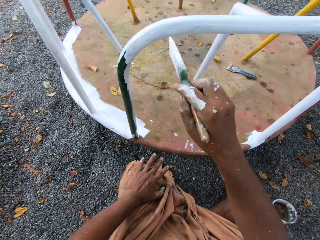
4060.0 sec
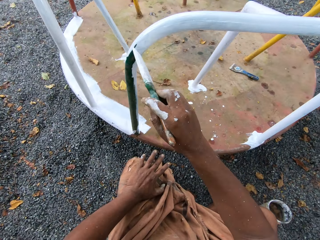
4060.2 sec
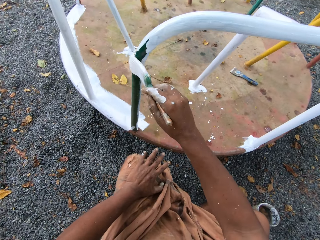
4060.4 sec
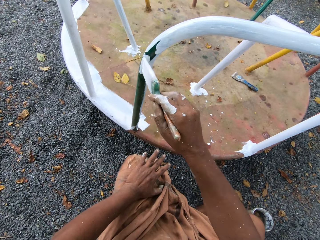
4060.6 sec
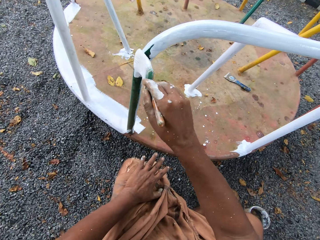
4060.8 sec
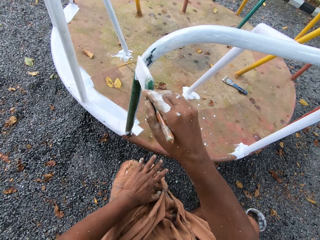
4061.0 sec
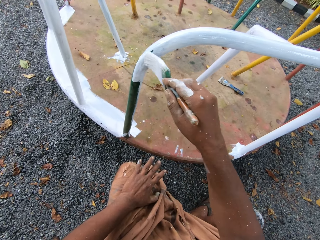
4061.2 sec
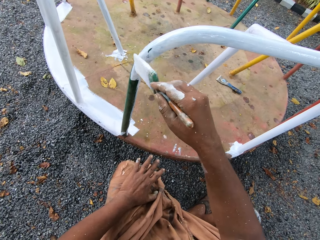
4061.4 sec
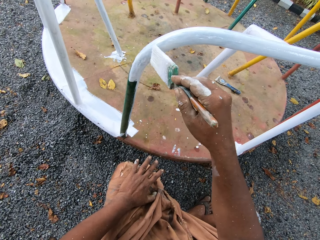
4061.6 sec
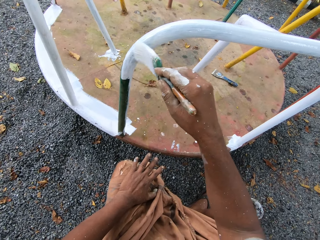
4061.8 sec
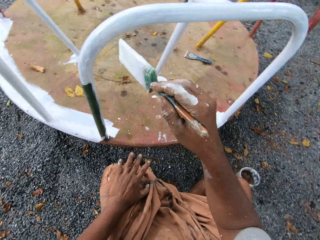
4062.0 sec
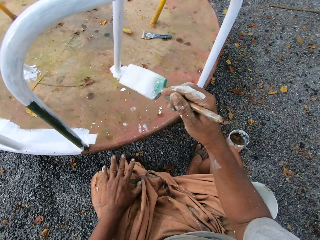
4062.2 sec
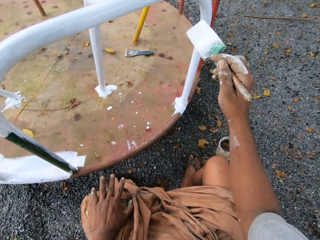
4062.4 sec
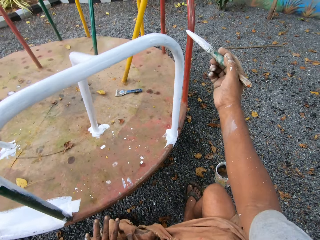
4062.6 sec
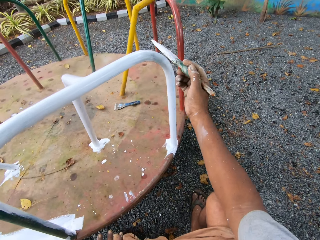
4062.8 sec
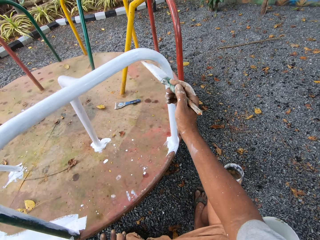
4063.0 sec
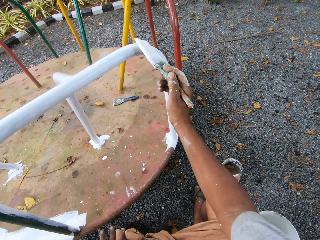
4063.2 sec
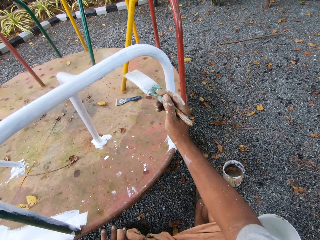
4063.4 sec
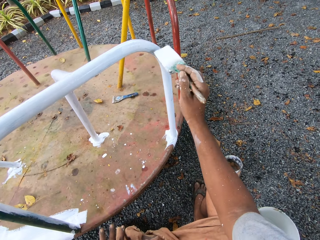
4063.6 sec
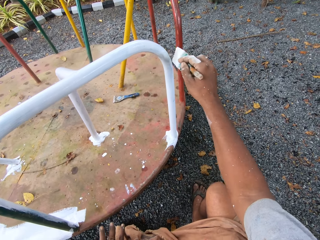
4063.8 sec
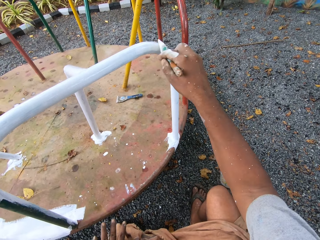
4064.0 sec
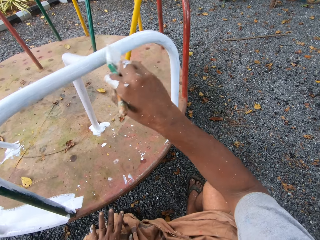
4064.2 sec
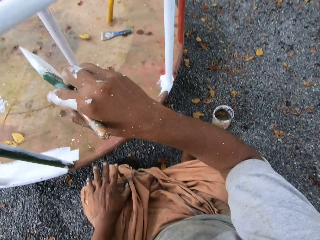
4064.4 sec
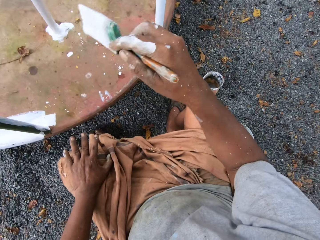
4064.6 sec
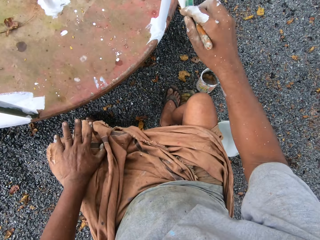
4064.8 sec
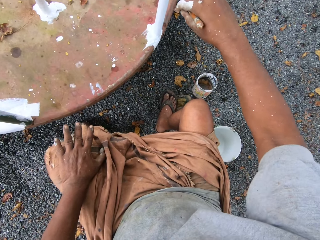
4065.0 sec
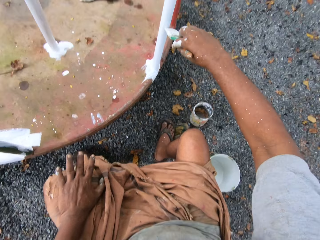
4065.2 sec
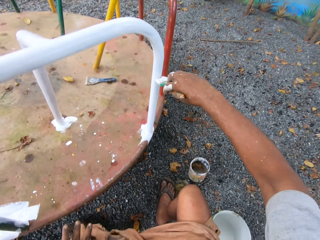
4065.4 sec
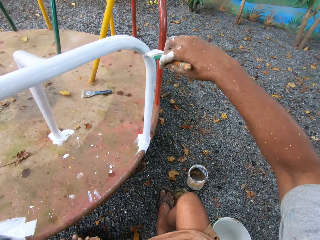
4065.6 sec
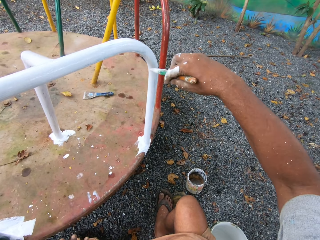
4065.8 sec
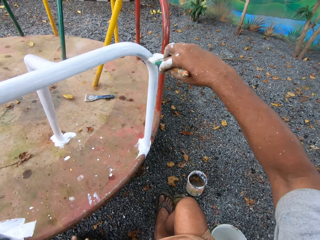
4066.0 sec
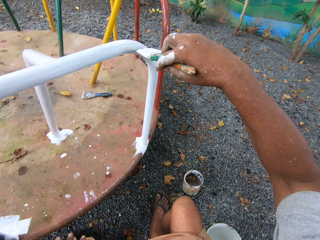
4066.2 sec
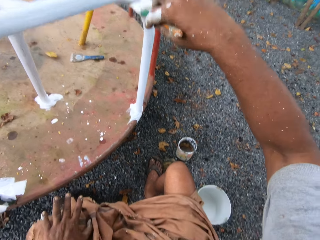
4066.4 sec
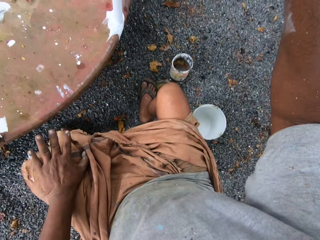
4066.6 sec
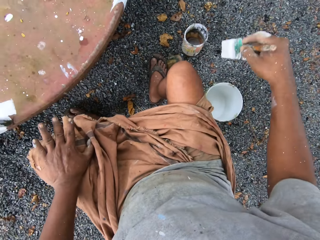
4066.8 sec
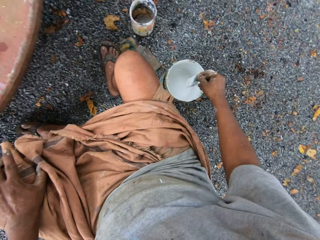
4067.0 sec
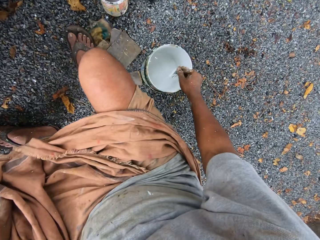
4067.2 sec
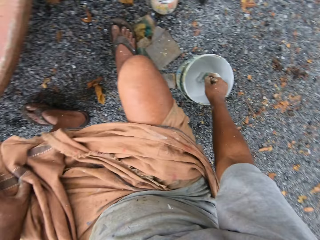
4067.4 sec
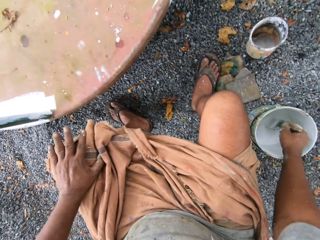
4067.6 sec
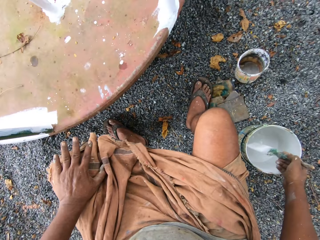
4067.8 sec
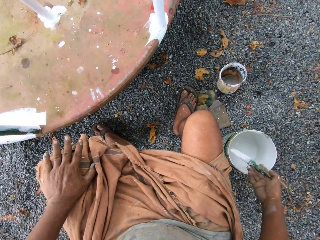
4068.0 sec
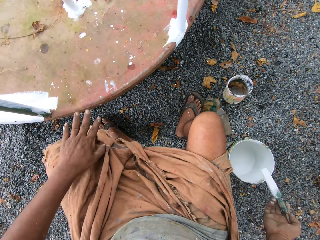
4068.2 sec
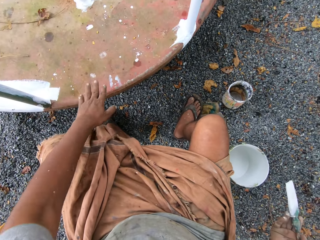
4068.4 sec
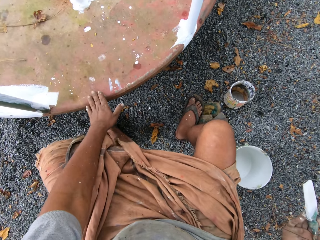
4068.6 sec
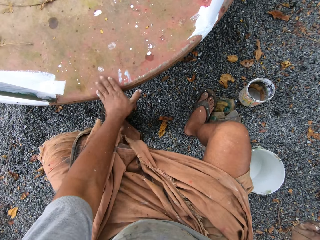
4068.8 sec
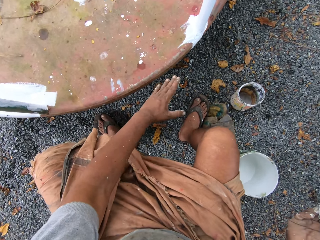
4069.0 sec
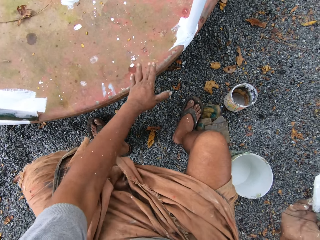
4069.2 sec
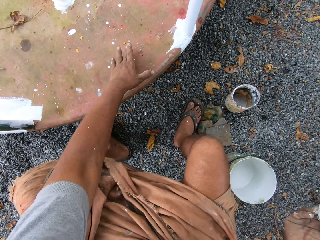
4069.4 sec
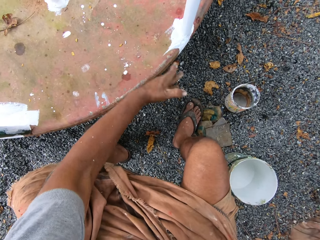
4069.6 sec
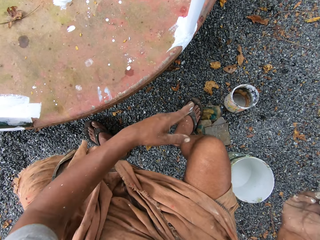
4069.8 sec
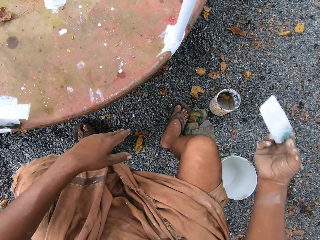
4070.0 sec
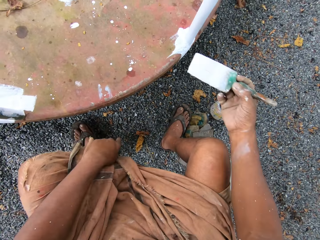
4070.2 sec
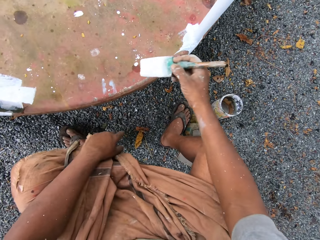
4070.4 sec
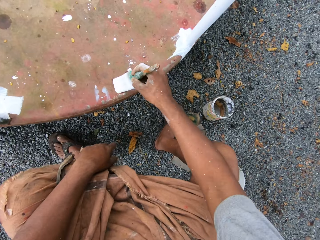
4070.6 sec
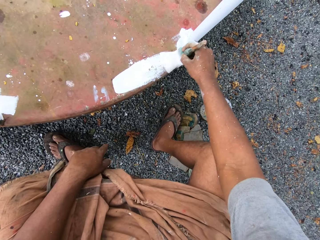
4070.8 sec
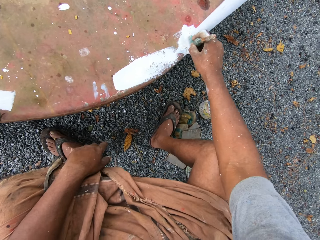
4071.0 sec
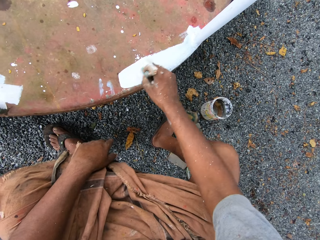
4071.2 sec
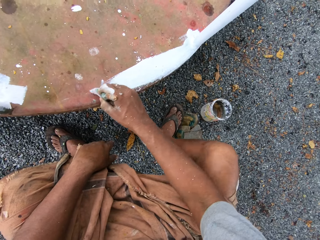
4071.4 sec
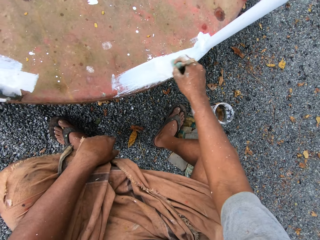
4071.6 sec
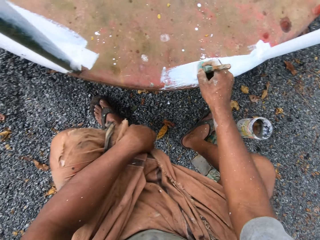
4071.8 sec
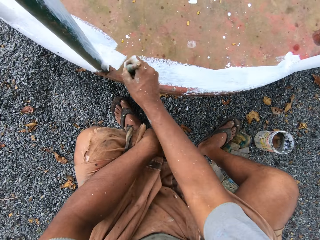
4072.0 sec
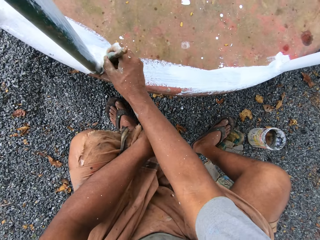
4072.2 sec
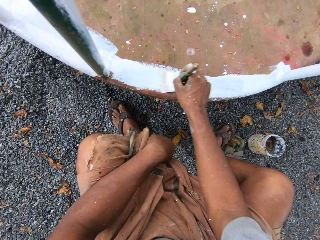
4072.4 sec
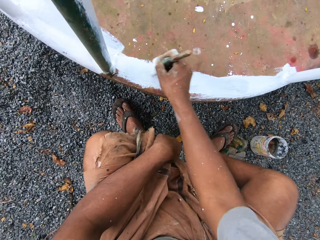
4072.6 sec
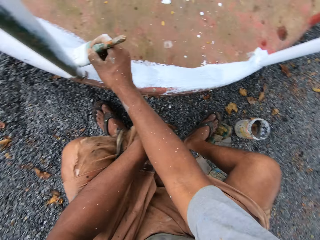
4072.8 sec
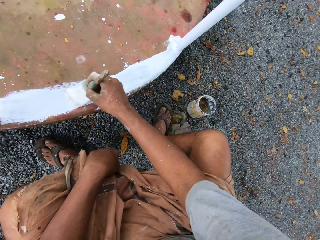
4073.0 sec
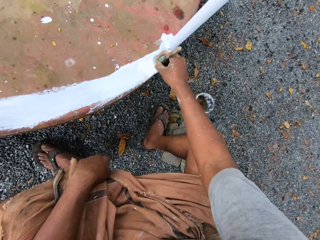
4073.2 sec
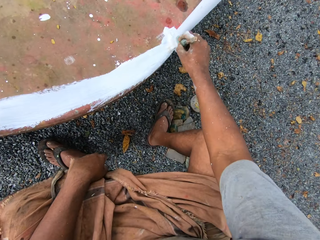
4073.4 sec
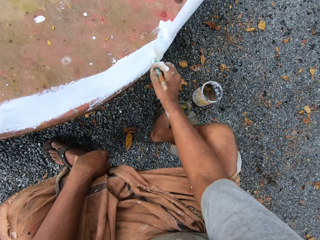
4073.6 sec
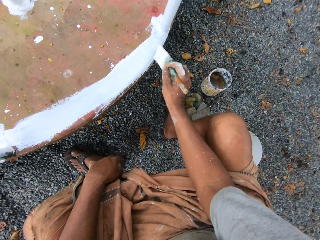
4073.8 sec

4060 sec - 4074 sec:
The camera wearer dips the paintbrush into the paint can on the ground. He wipes the roundabout with his left hand. He paints the roundabout with the paintbrush.

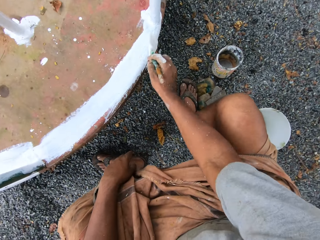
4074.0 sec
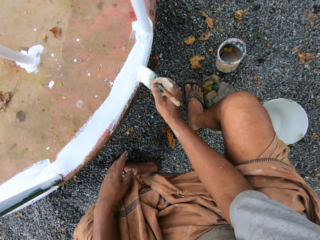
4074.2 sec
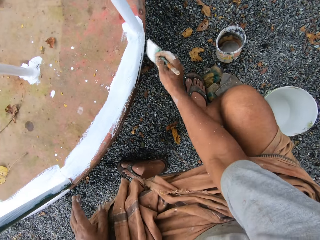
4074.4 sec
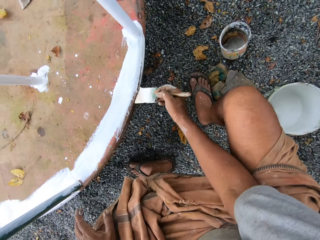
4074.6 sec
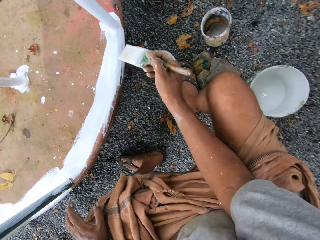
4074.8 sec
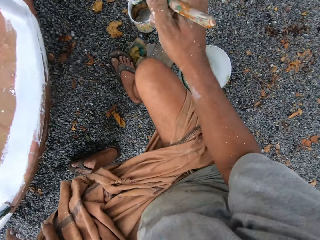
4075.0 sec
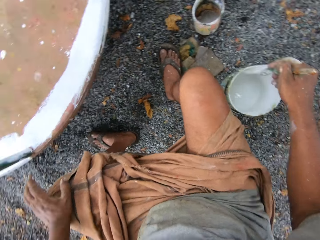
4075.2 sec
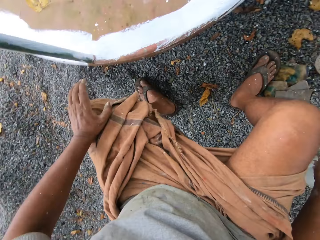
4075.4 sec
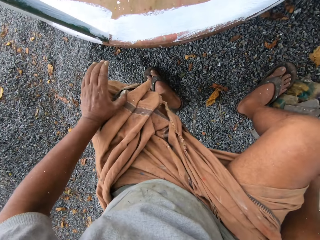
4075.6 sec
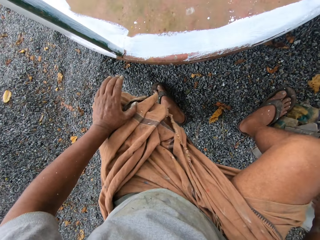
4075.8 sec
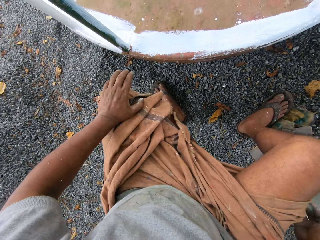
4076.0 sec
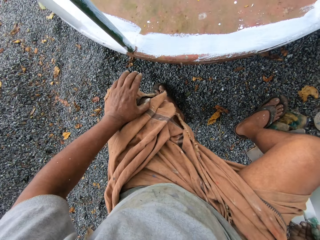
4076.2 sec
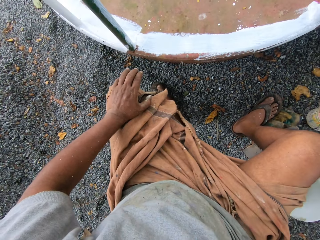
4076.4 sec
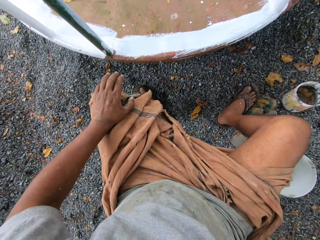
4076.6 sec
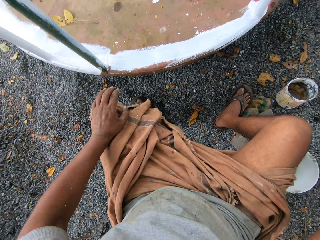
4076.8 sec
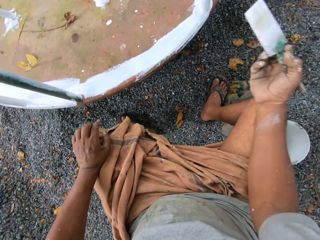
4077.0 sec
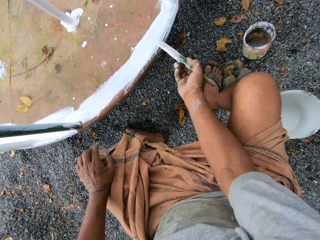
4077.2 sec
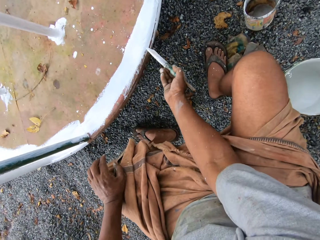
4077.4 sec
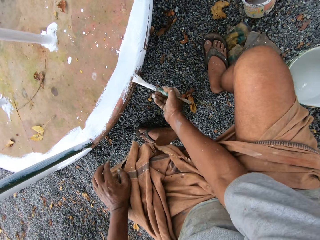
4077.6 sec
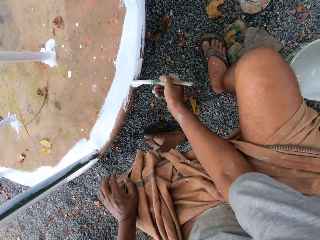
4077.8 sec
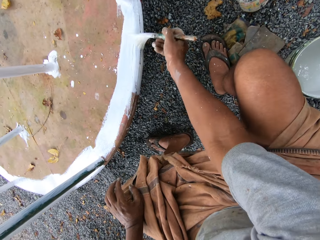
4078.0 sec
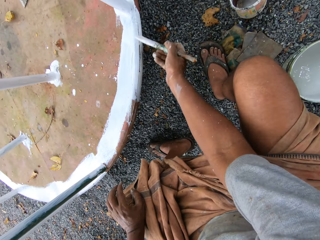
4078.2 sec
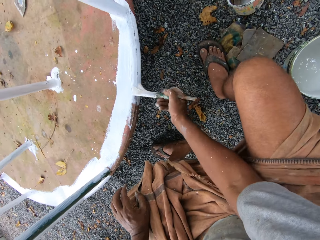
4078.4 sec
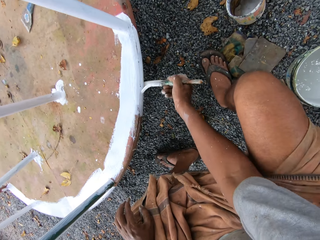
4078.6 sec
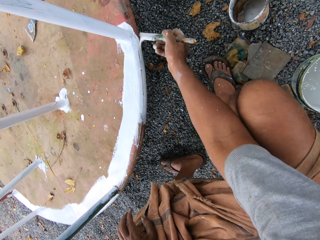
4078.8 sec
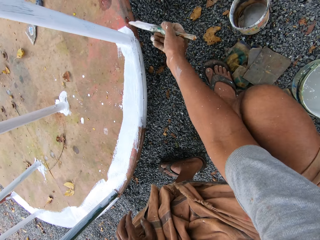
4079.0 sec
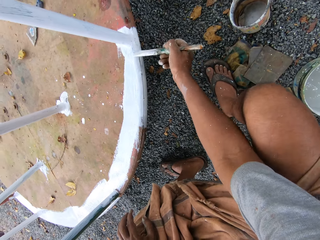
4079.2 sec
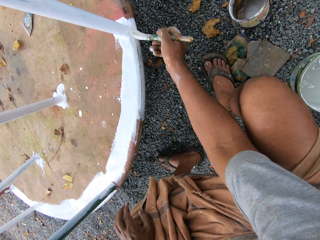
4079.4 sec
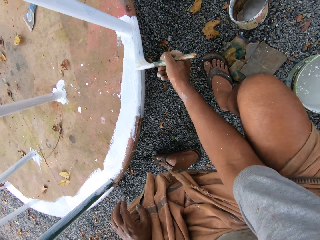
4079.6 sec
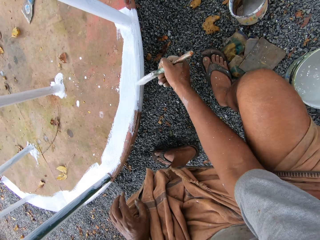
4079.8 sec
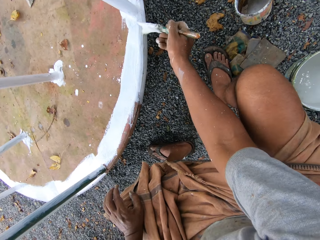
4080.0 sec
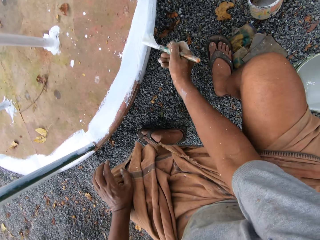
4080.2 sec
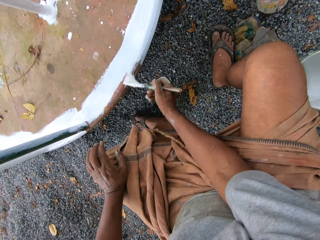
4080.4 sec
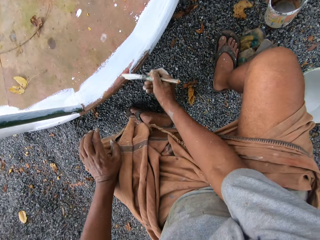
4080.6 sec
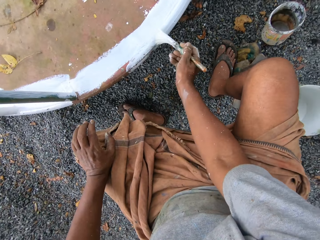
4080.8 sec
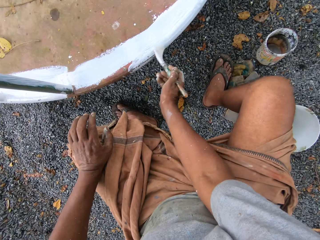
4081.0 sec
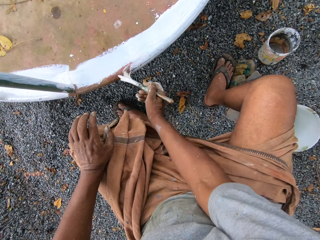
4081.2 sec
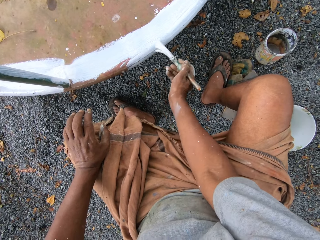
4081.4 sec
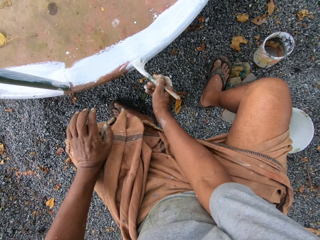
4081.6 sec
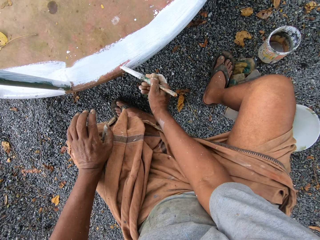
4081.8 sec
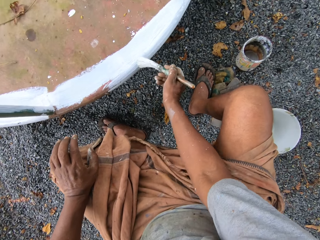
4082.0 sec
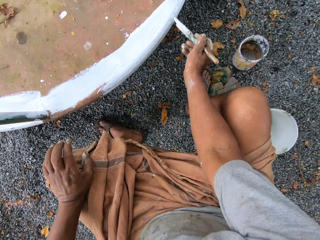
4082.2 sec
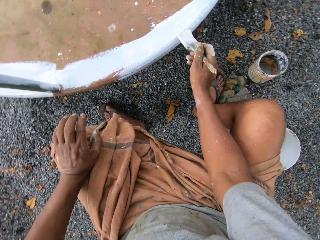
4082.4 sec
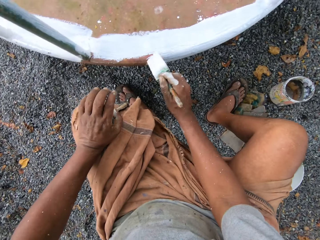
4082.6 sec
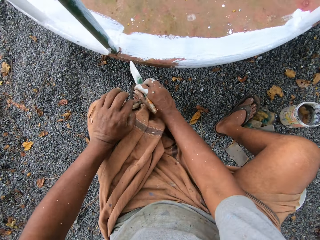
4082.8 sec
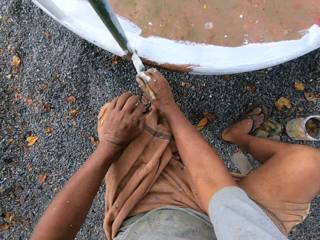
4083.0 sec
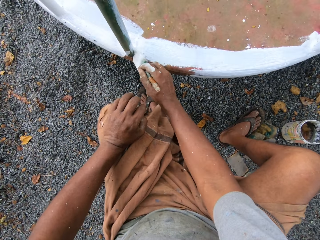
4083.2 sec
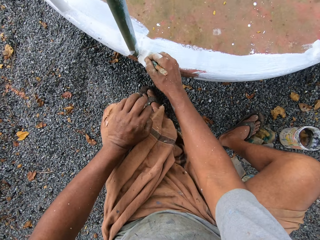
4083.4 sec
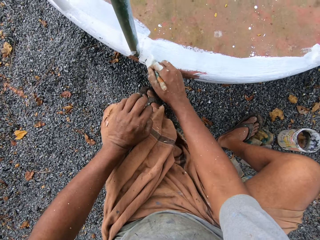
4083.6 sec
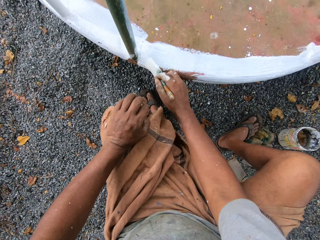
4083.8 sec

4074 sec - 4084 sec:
The camera wearer dips the paintbrush into the paint can on the ground. They paint the roundabout with the paintbrush.
